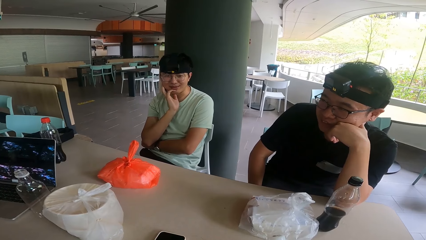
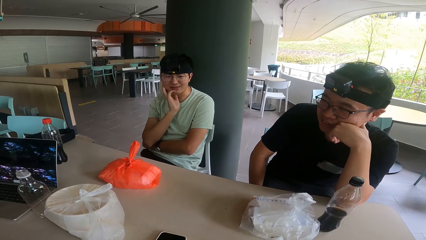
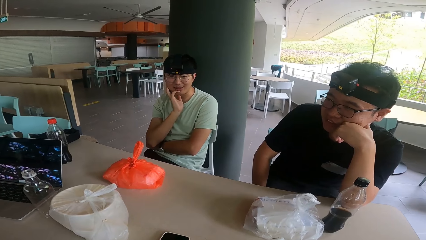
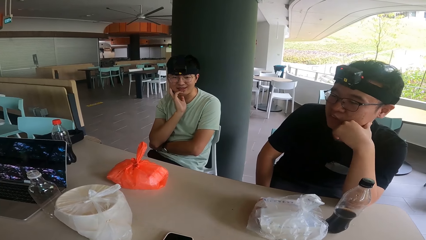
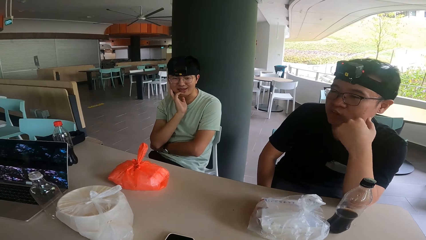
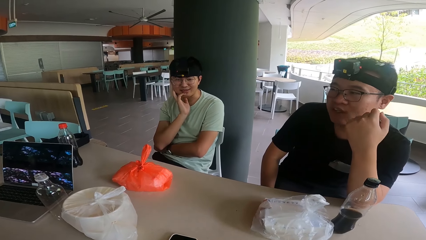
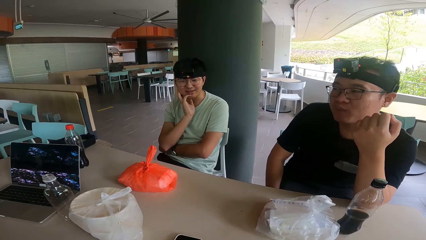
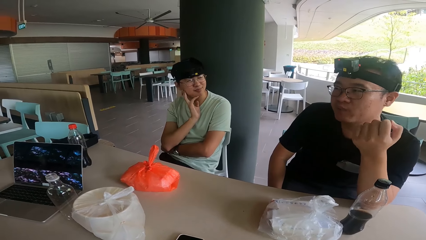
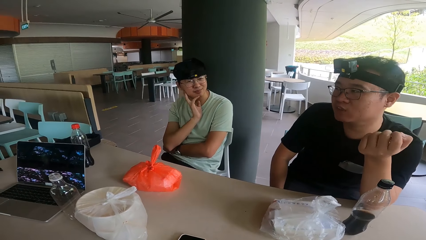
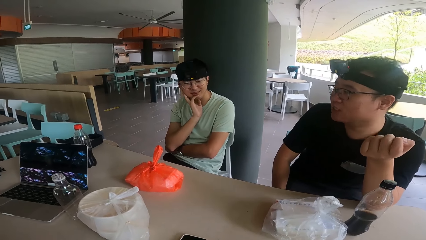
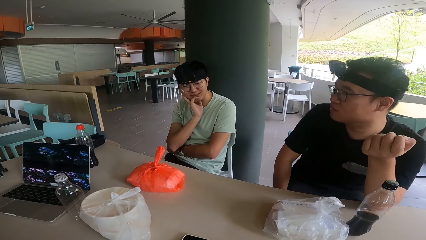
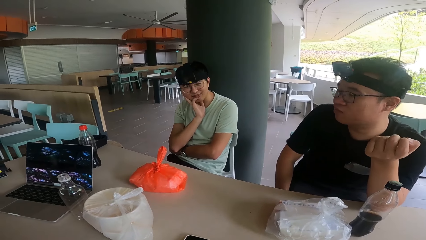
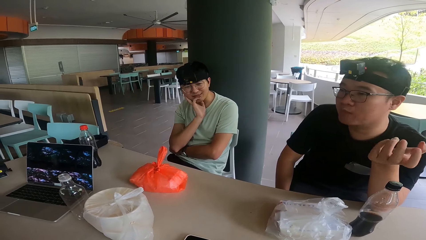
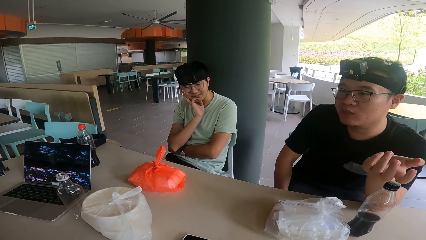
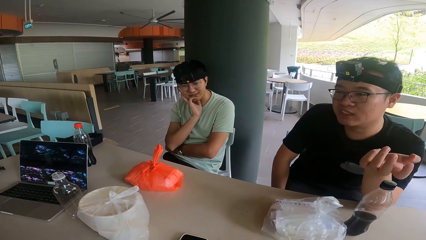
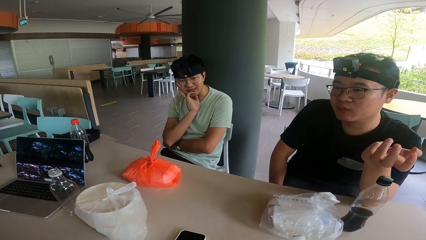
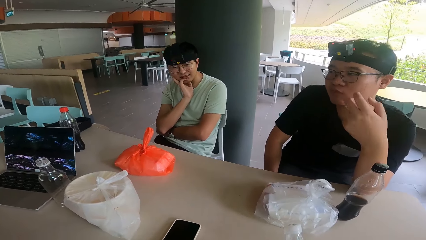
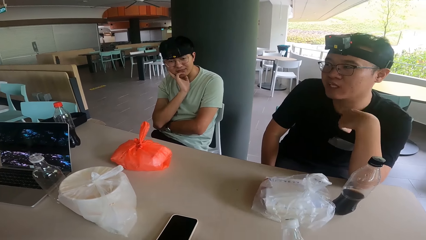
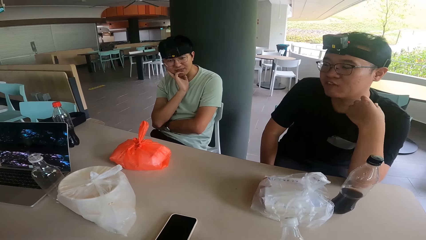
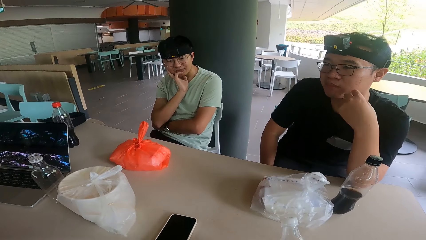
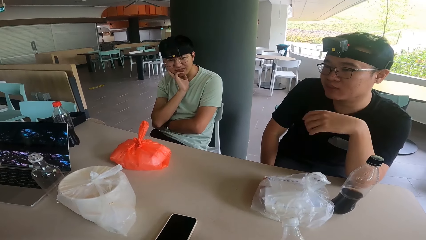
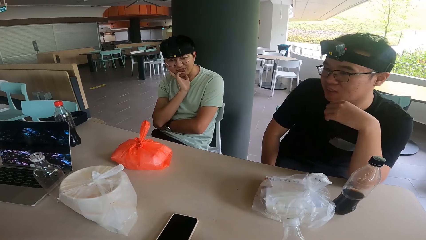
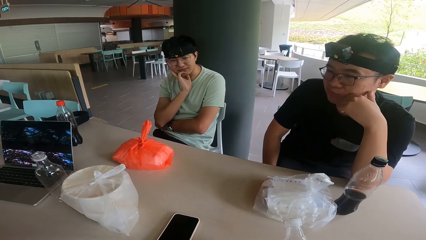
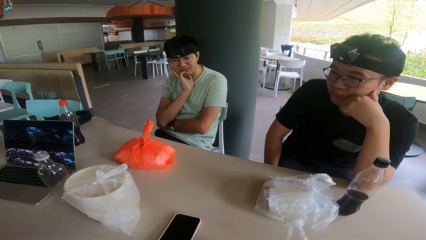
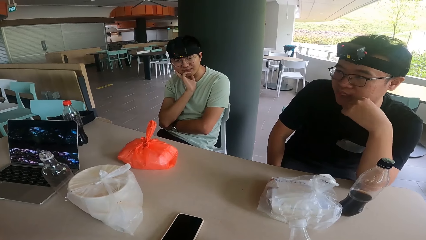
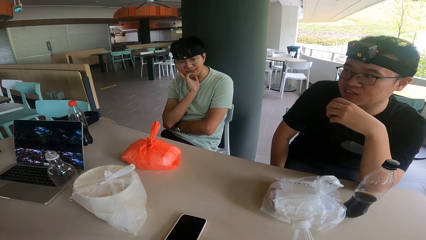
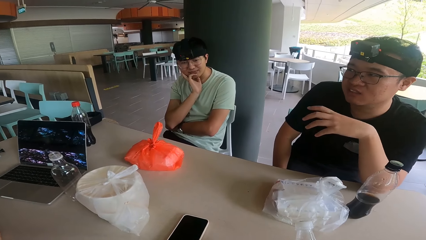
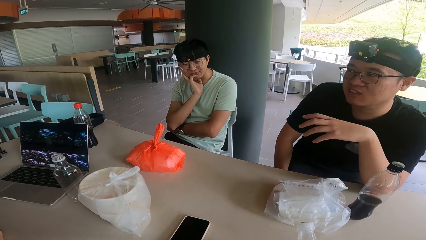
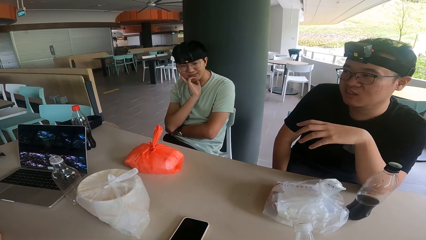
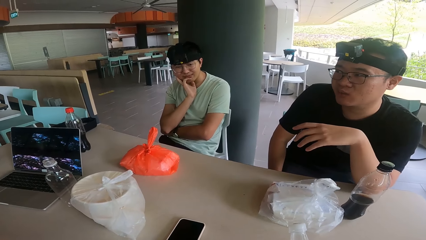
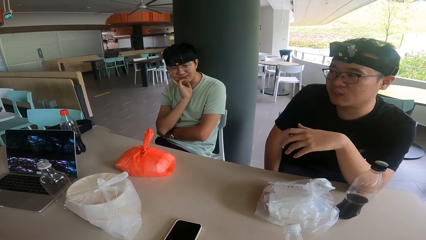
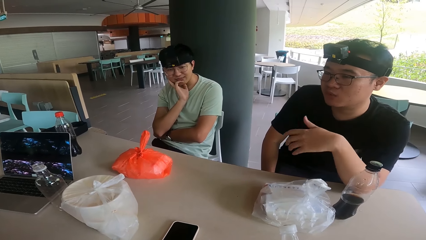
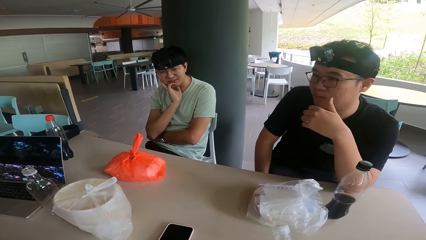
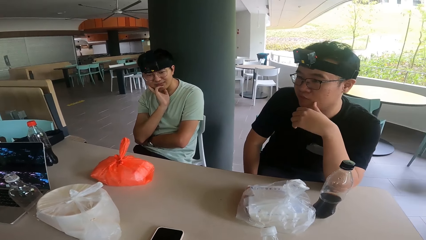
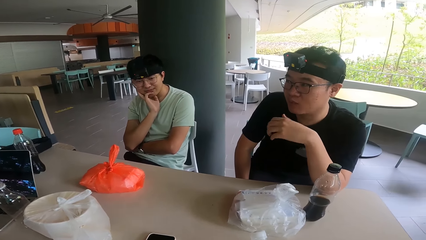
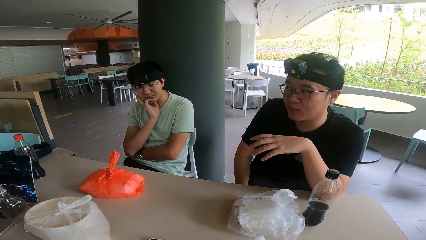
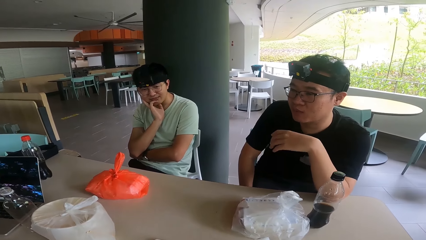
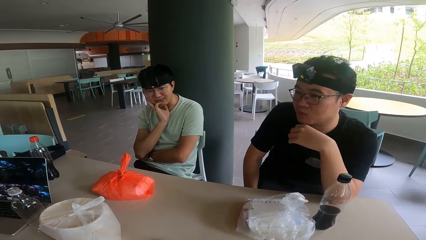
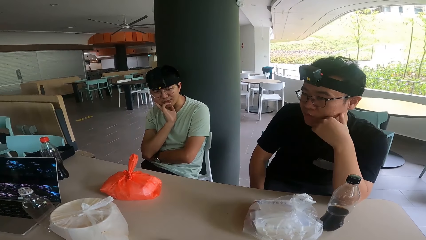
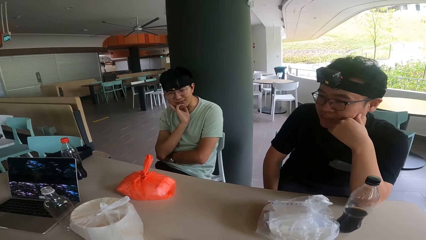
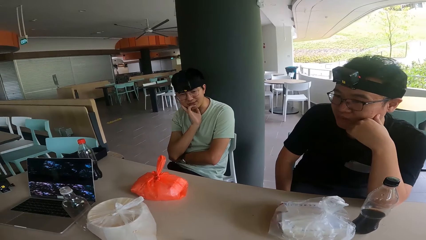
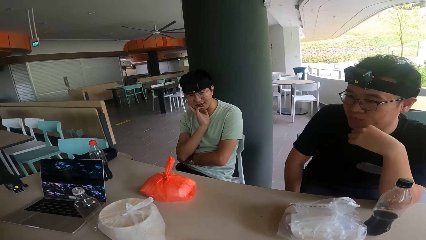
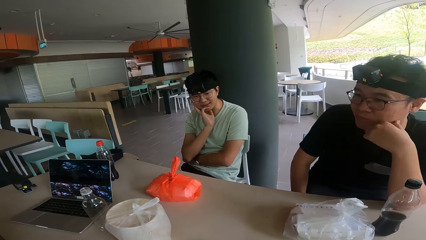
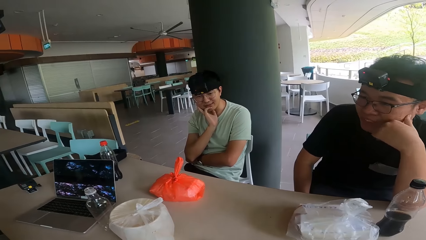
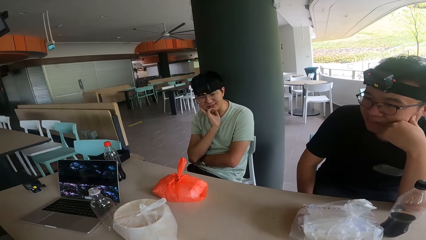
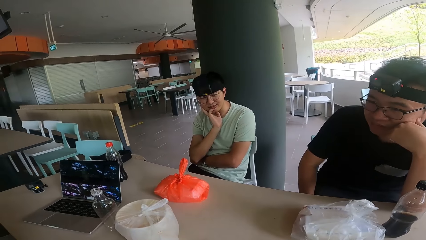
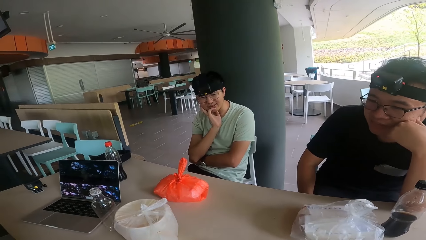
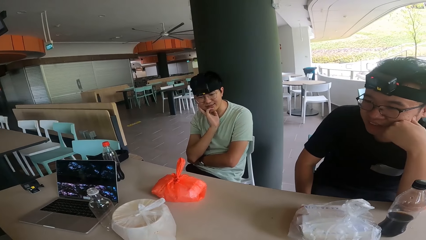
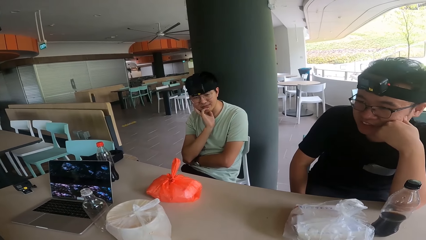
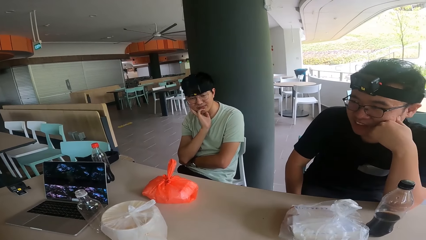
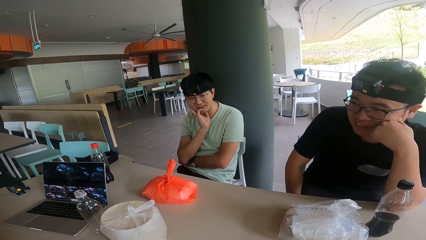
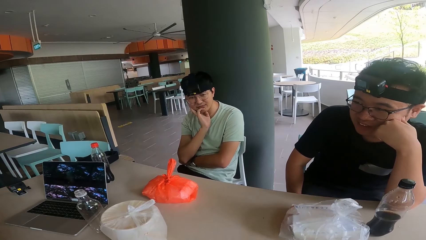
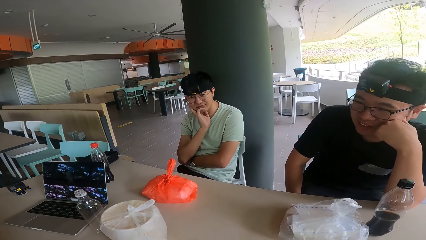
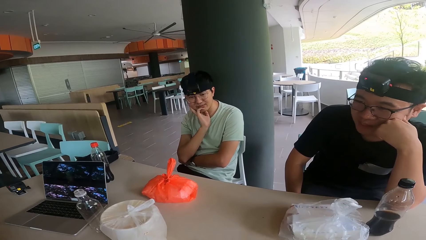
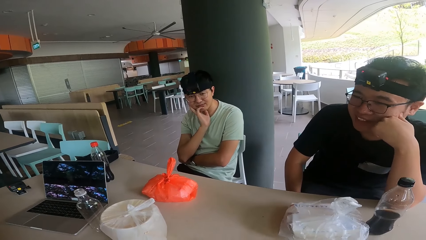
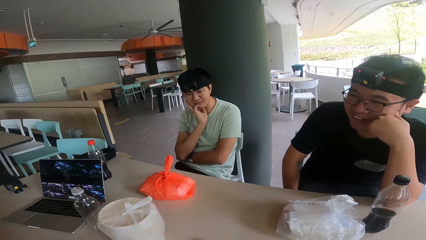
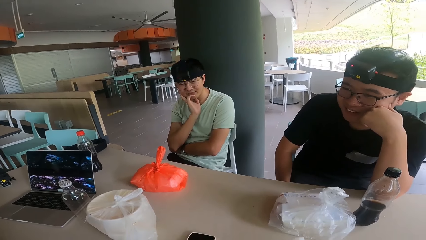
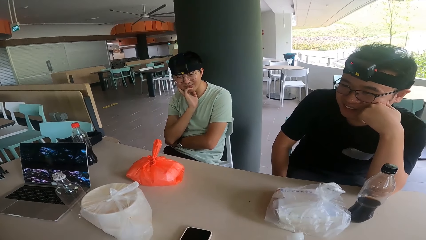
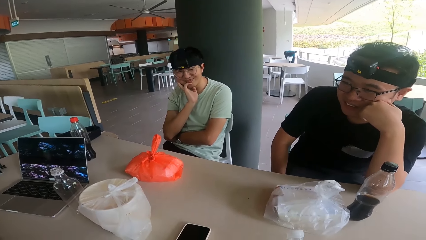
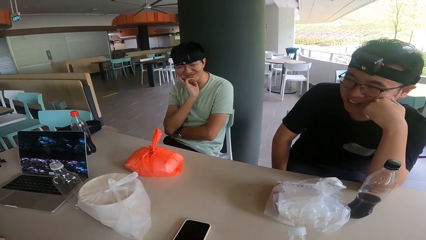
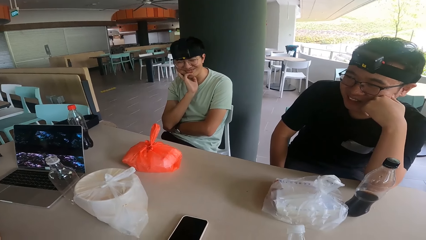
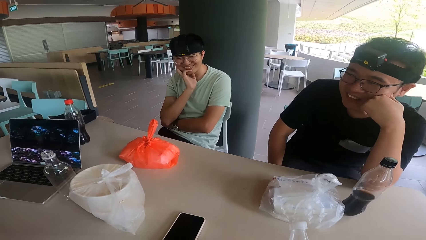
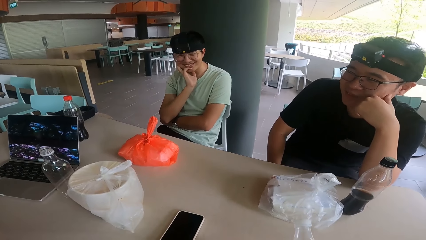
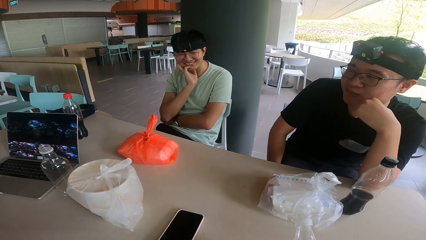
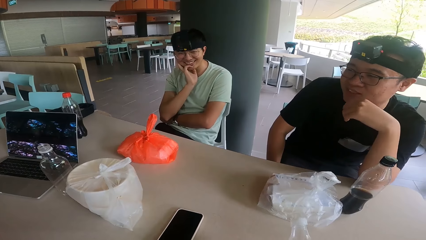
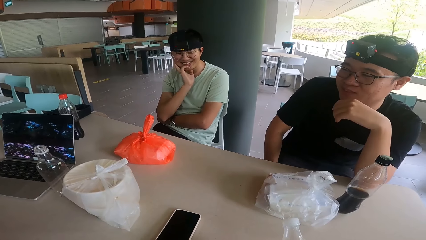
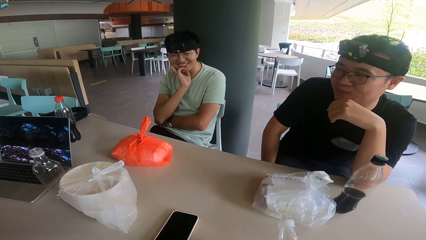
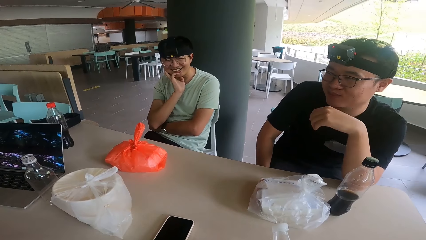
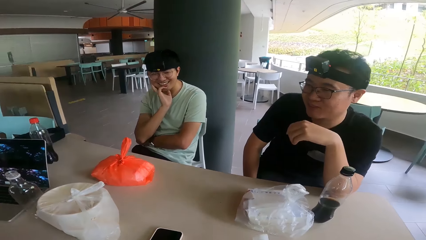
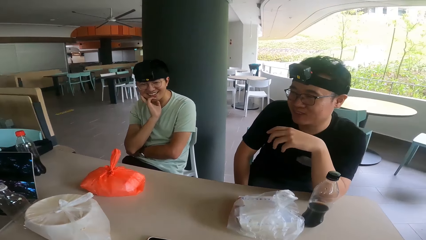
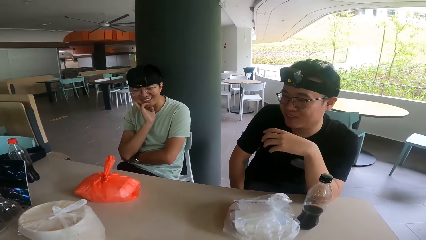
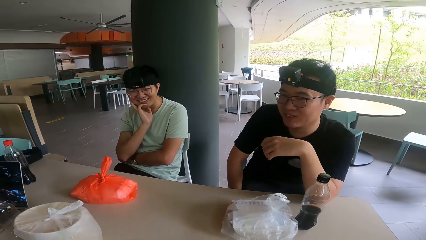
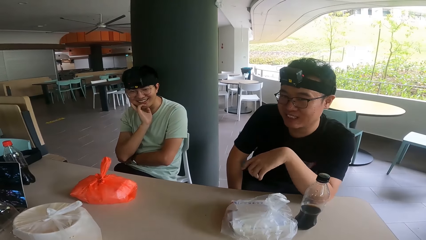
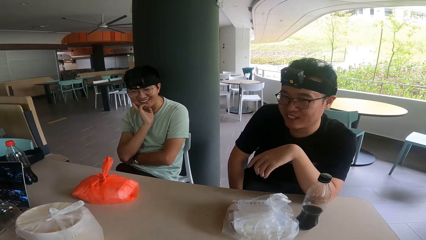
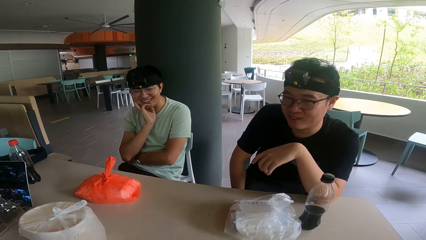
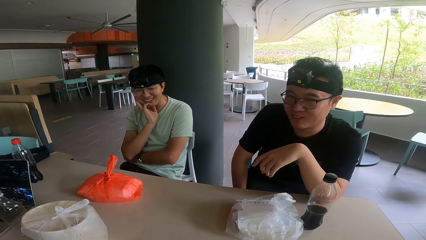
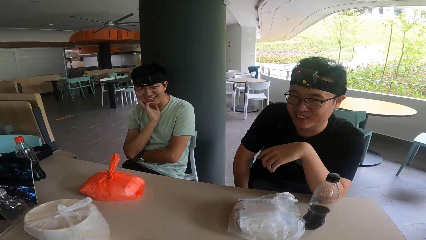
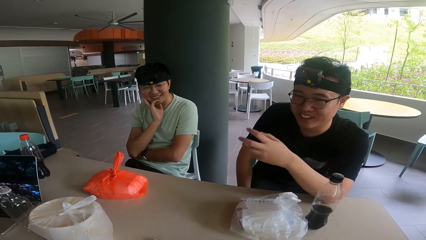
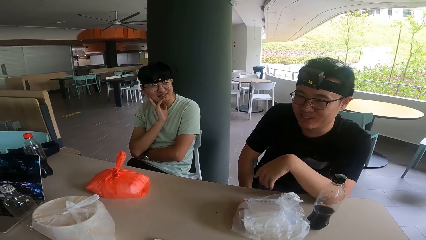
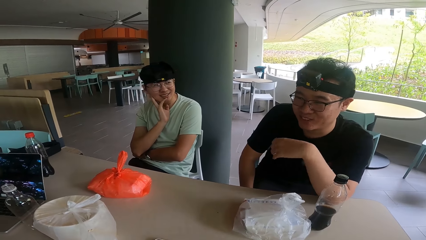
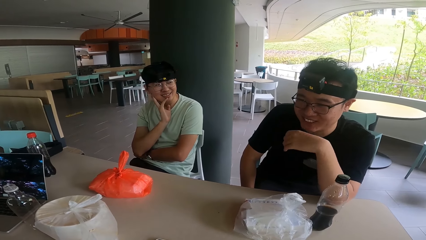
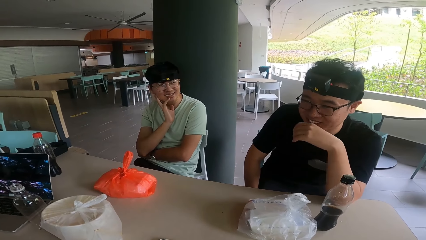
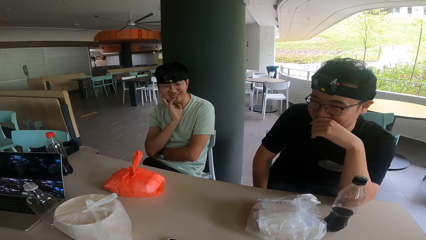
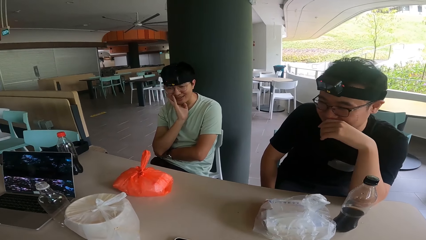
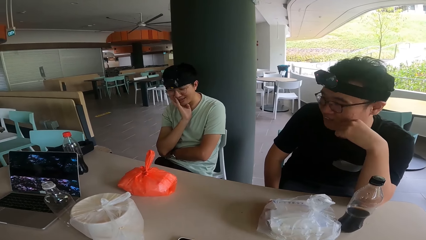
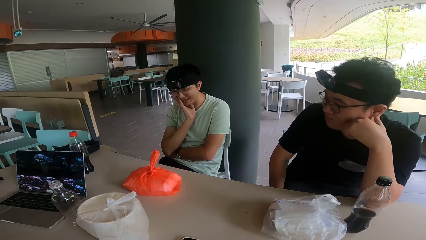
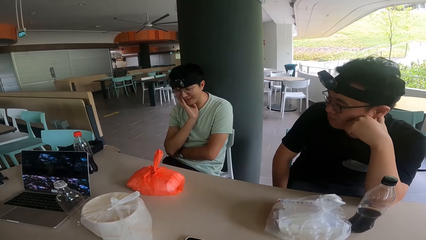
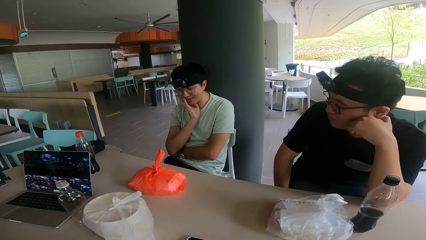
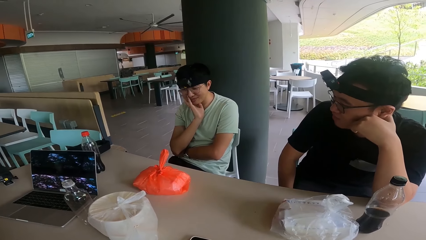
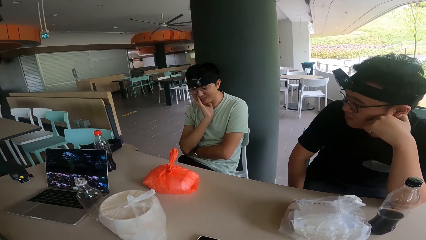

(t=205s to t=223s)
A man moves his hand and converses. He touches his face and converses.
